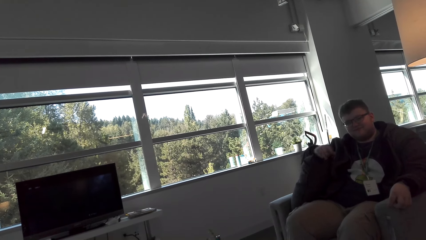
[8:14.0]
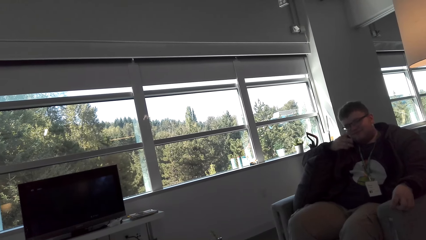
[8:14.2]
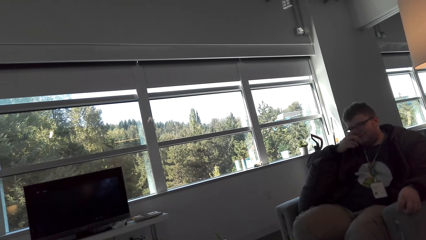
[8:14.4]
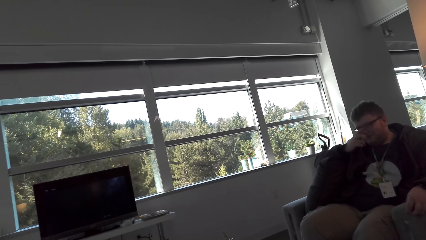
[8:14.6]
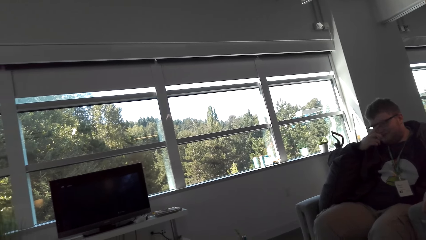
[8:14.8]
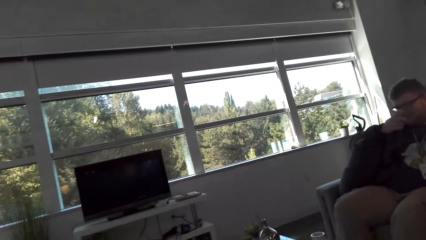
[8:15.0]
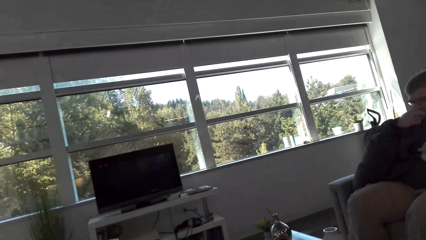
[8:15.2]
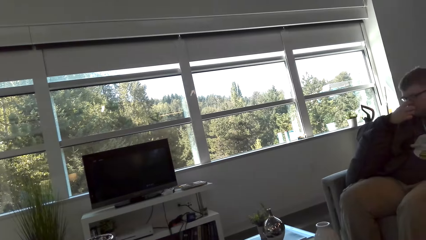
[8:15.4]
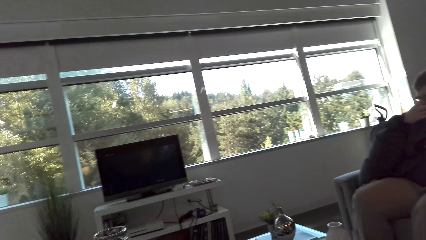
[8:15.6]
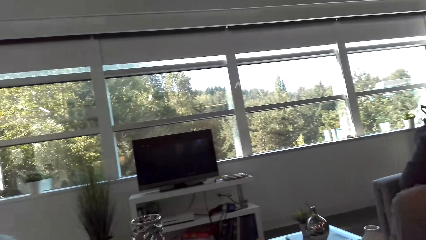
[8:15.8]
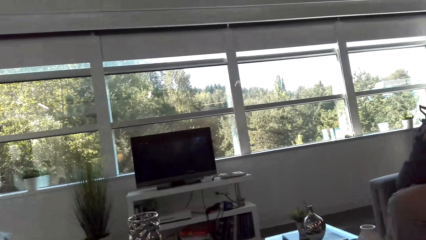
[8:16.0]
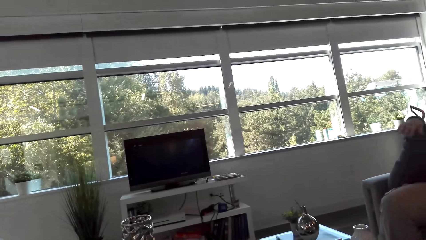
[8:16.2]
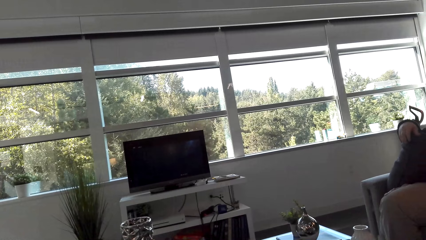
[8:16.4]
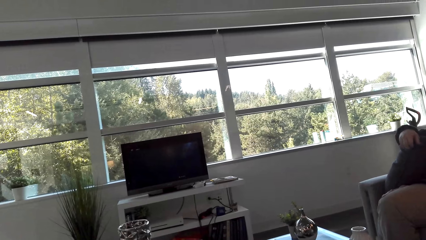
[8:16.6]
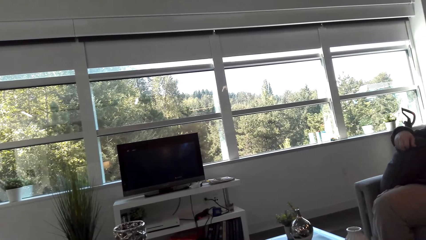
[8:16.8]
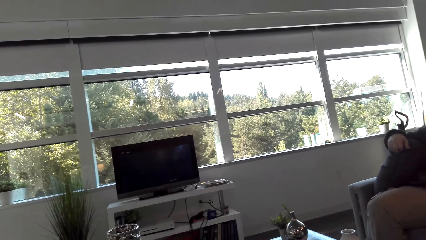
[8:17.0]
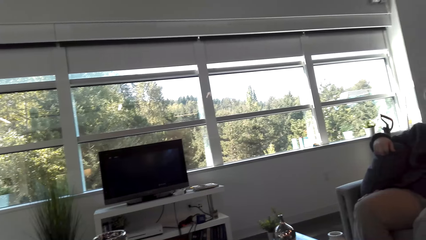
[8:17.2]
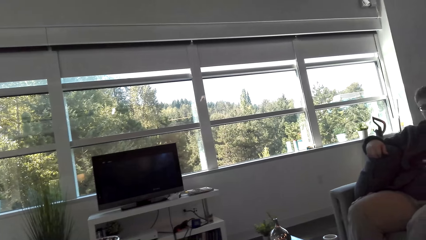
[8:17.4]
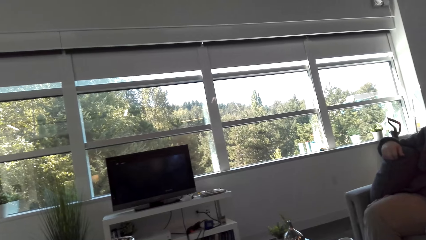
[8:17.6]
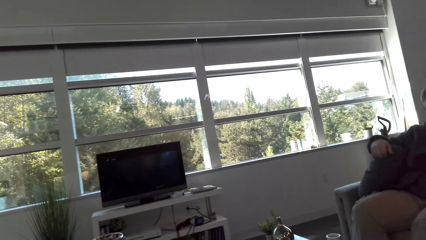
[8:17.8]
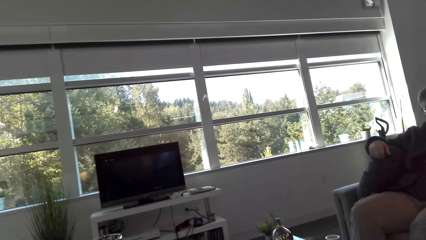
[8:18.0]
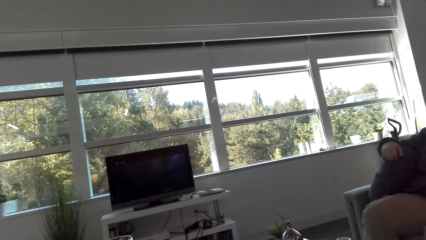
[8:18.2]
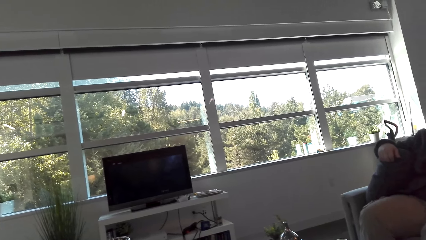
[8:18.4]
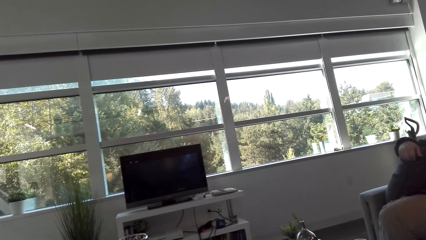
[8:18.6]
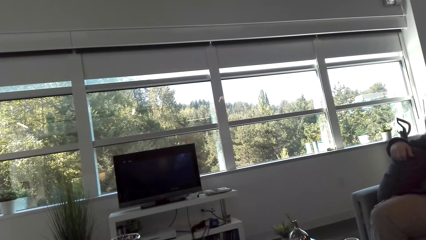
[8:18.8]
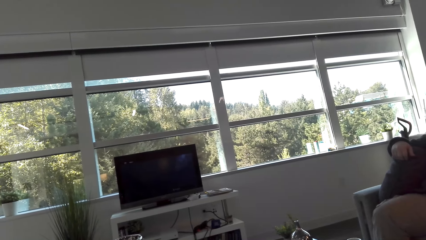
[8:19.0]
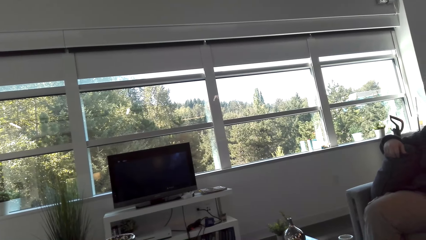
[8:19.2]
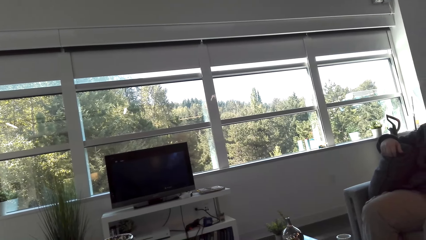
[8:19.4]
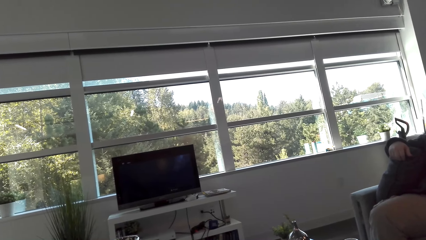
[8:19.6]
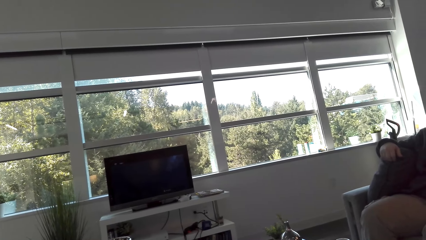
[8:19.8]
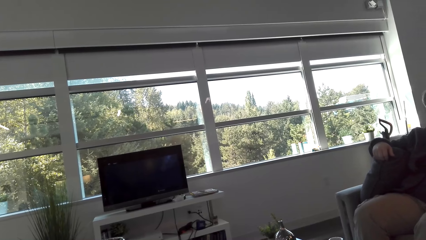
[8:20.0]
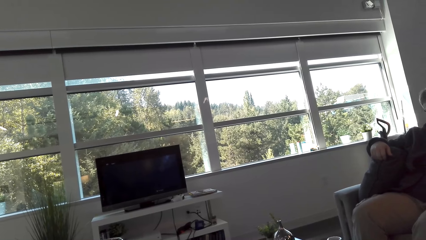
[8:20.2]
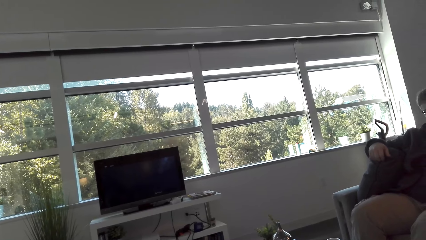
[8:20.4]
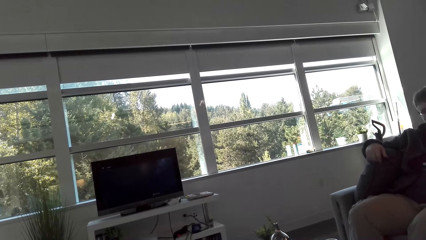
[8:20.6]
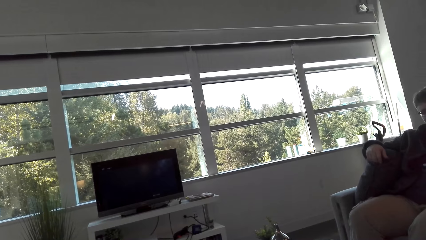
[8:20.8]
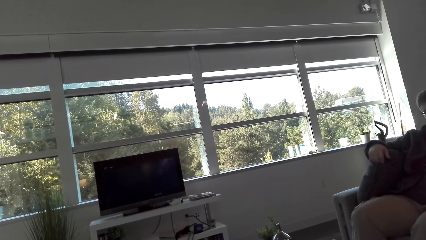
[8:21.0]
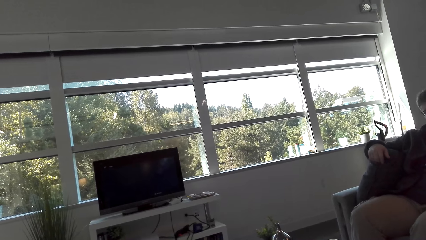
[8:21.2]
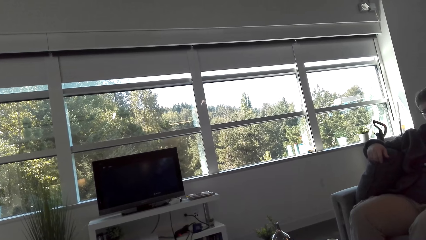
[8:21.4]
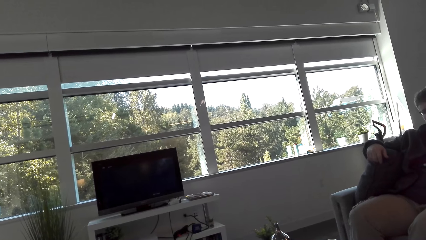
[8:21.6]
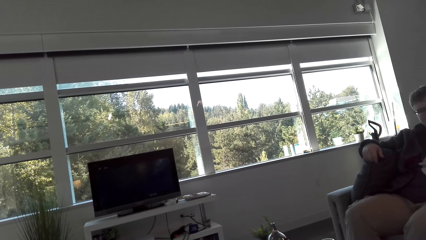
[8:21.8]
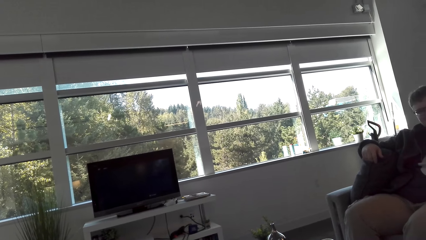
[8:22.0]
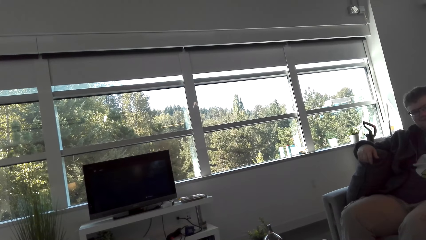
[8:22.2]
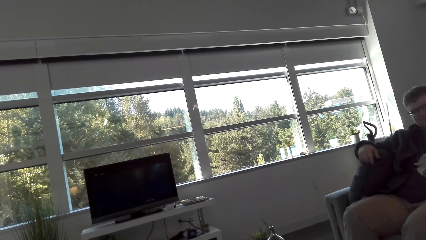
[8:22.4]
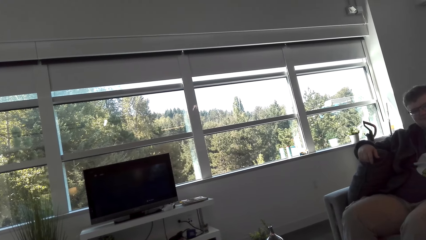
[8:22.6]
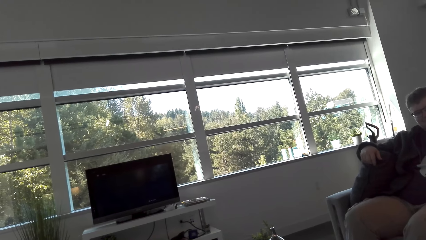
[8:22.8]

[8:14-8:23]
The camera wearer looks at a man.

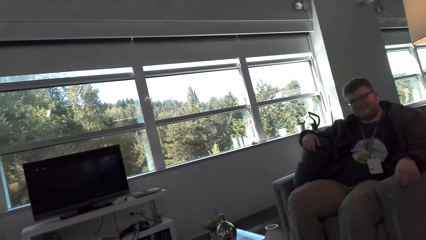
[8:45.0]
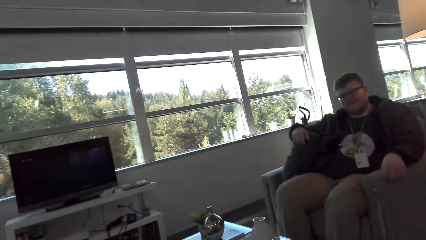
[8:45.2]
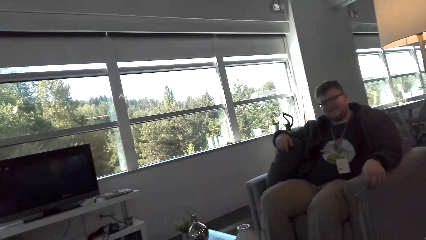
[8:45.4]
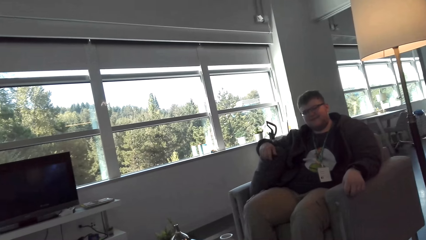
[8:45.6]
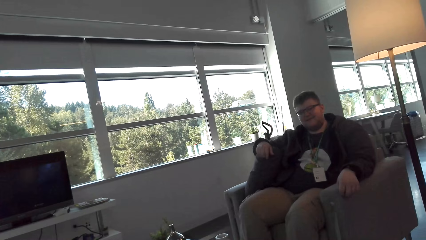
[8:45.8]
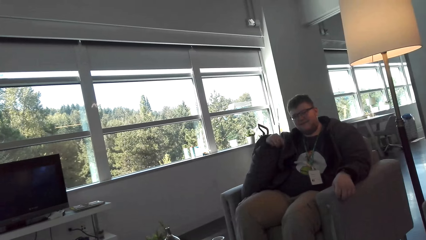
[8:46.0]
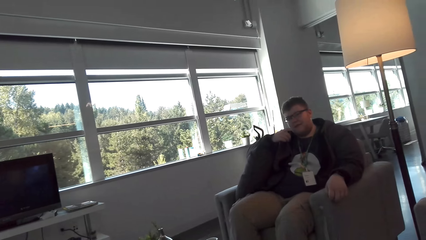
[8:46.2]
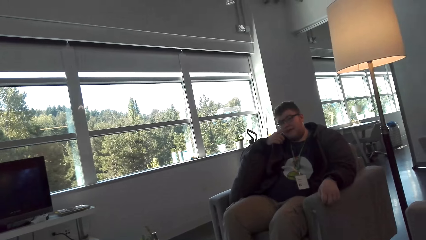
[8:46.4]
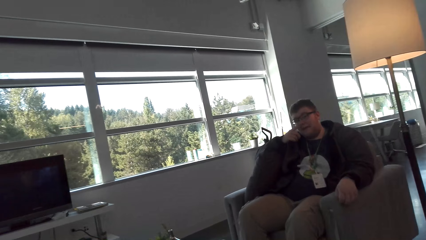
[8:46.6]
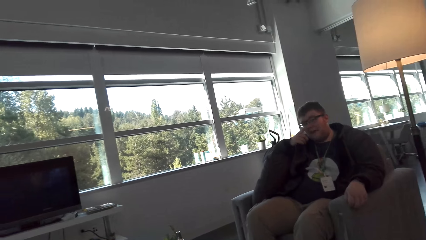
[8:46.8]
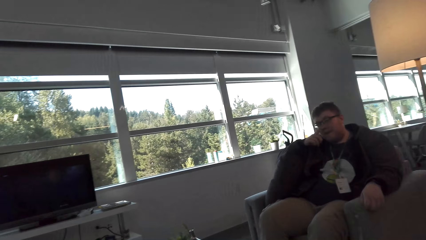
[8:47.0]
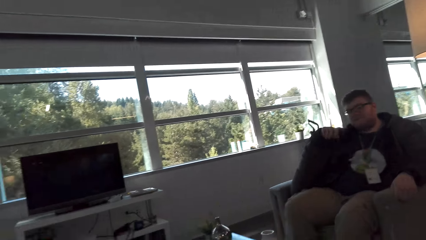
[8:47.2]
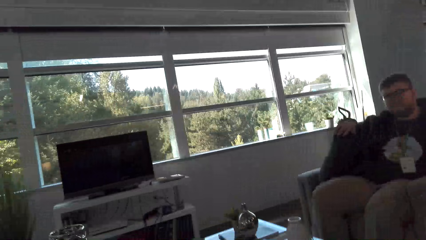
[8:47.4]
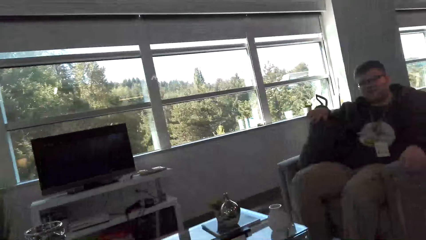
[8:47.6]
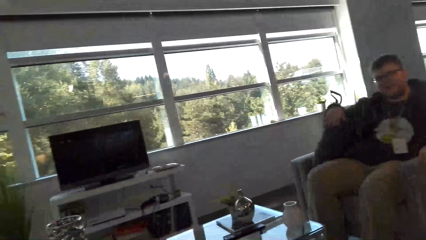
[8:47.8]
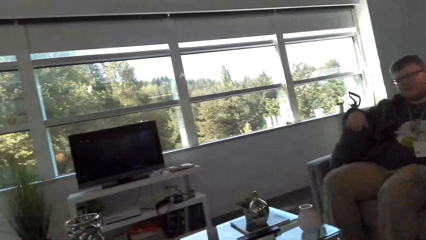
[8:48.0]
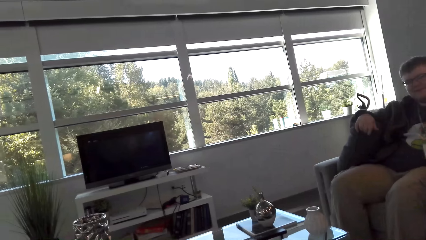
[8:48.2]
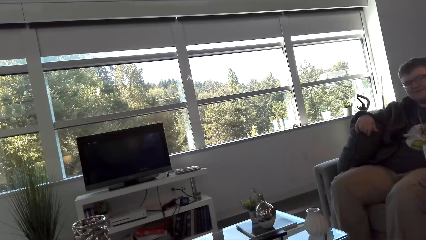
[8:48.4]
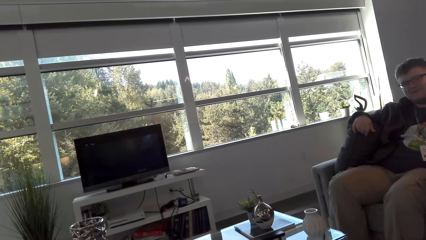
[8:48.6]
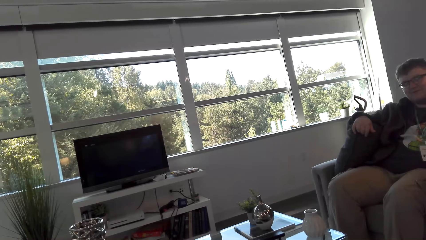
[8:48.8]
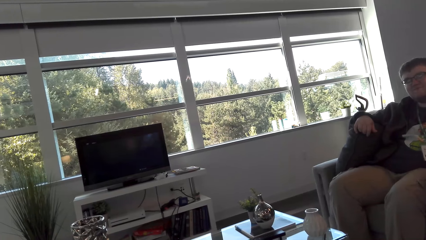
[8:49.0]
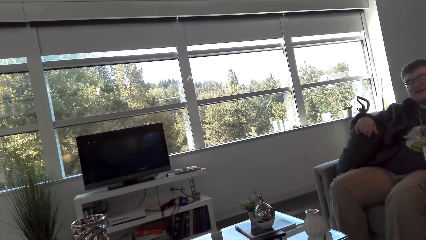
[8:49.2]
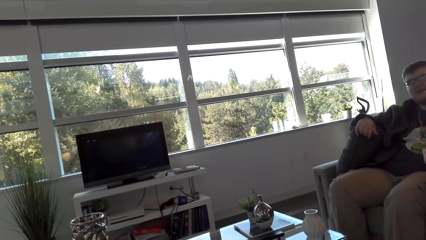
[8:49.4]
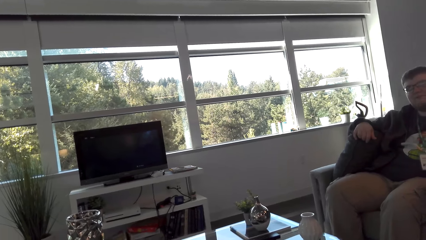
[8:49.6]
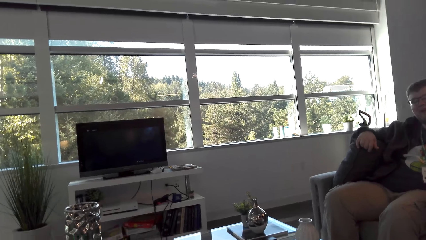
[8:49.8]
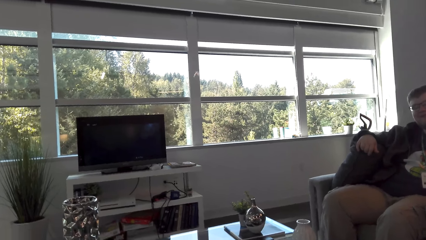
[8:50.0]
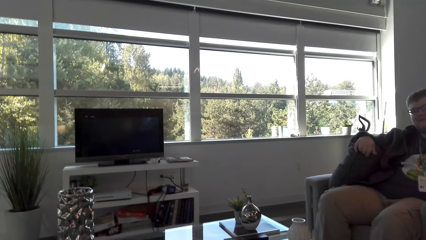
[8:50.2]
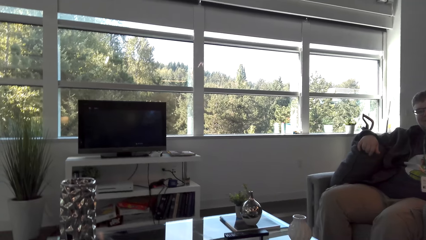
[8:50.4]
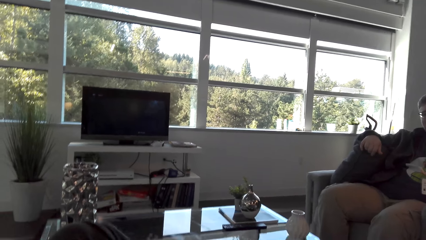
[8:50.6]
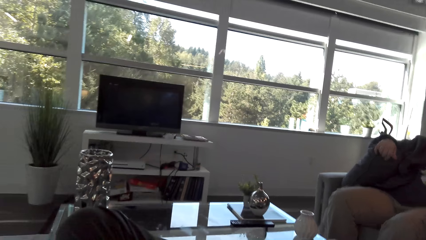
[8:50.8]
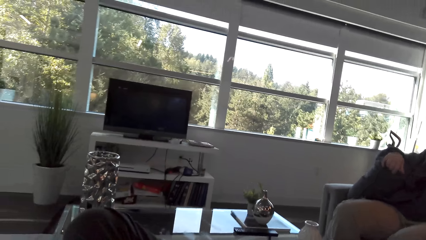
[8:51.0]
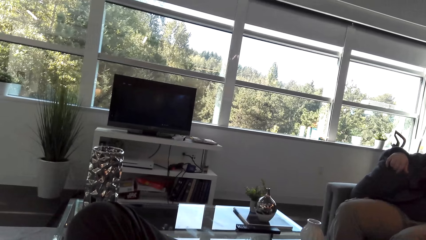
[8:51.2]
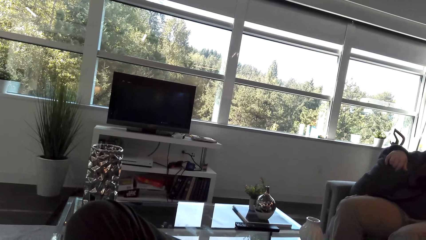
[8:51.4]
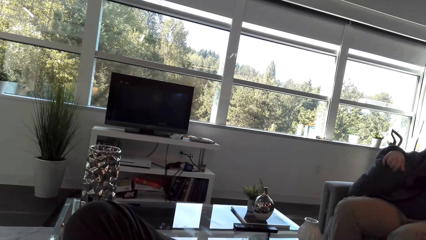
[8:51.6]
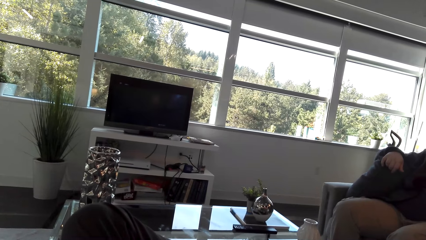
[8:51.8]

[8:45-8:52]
A man moves his hand. The man talks. The camera wearer looks aside.
